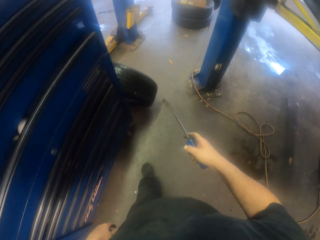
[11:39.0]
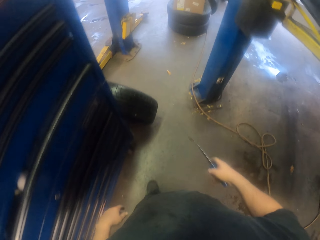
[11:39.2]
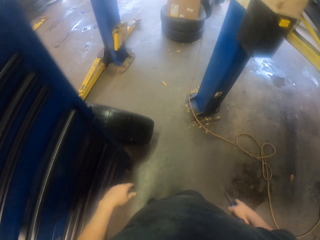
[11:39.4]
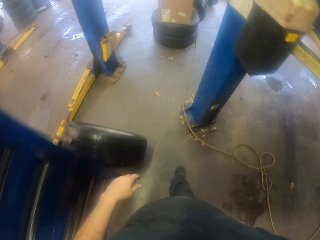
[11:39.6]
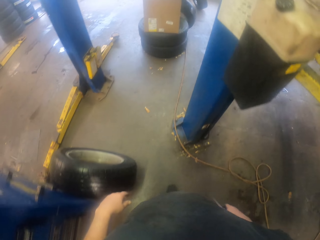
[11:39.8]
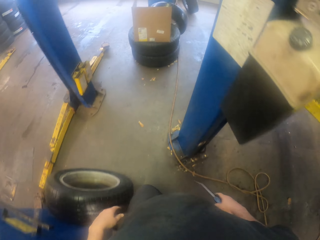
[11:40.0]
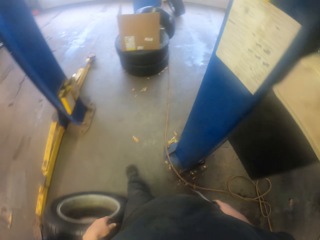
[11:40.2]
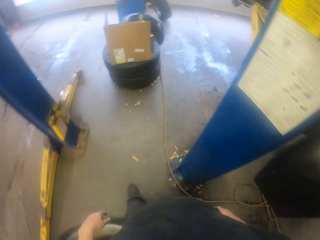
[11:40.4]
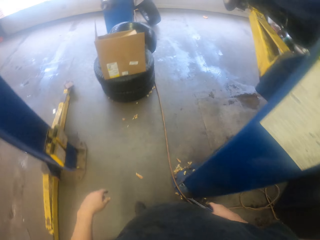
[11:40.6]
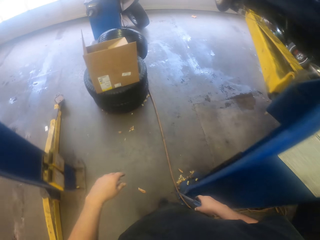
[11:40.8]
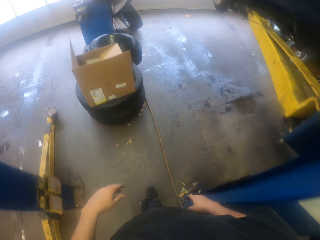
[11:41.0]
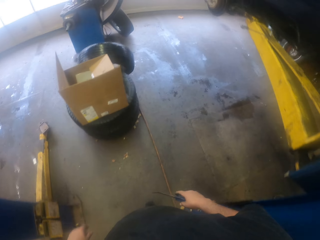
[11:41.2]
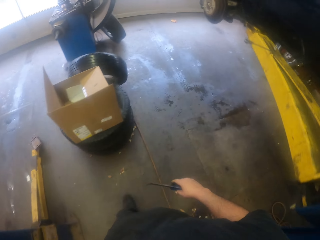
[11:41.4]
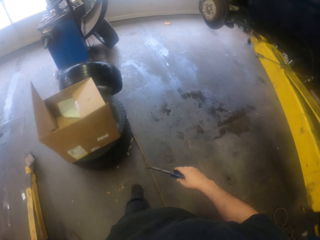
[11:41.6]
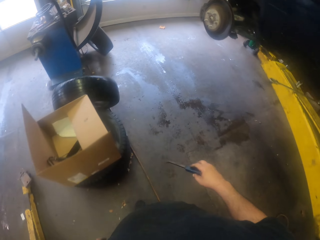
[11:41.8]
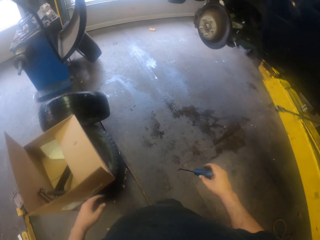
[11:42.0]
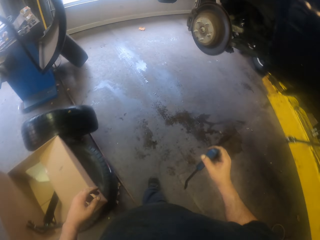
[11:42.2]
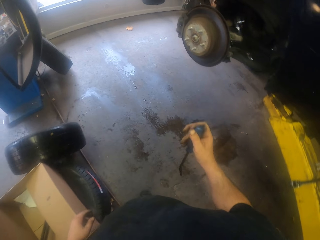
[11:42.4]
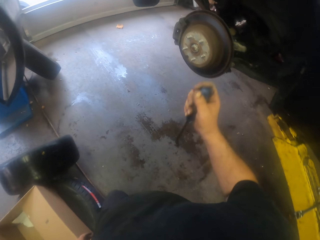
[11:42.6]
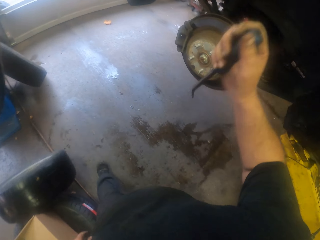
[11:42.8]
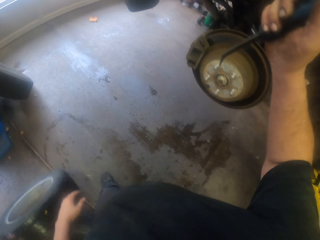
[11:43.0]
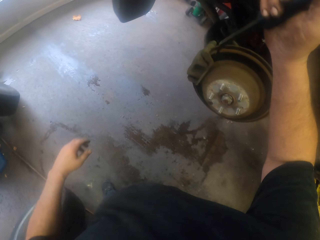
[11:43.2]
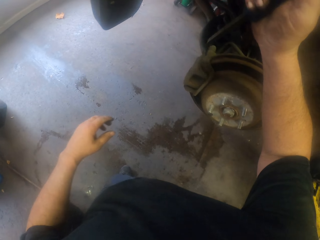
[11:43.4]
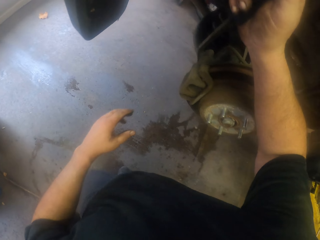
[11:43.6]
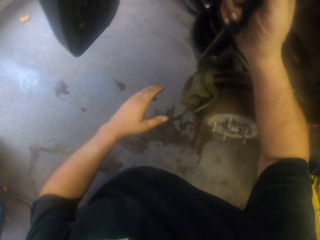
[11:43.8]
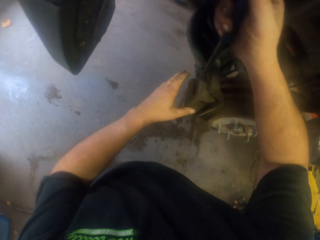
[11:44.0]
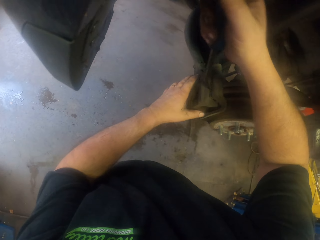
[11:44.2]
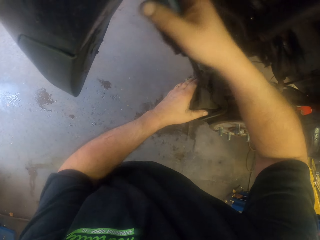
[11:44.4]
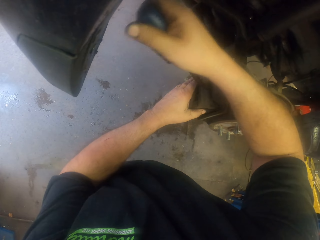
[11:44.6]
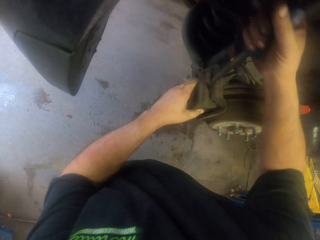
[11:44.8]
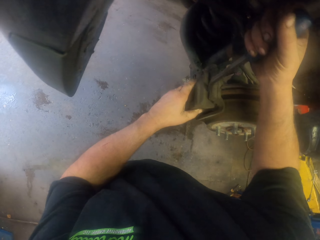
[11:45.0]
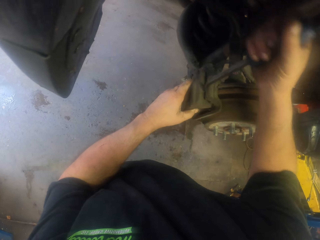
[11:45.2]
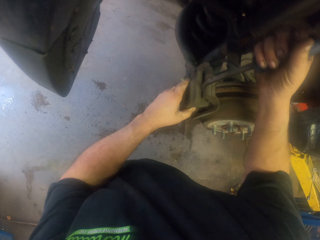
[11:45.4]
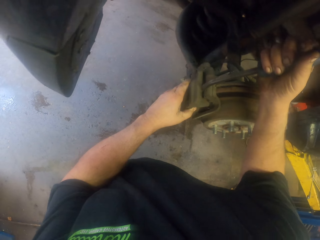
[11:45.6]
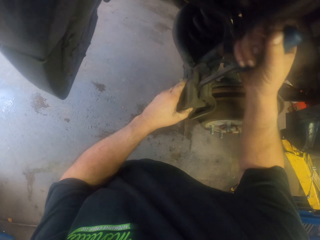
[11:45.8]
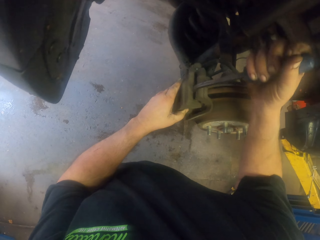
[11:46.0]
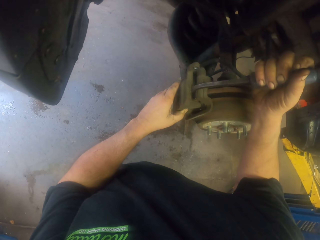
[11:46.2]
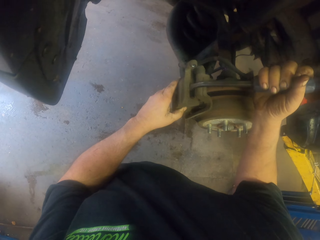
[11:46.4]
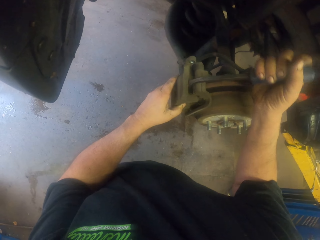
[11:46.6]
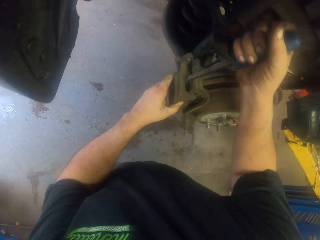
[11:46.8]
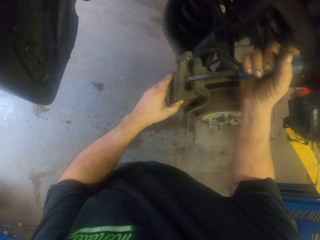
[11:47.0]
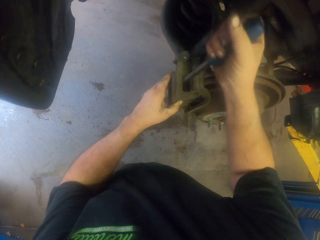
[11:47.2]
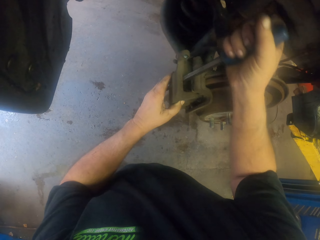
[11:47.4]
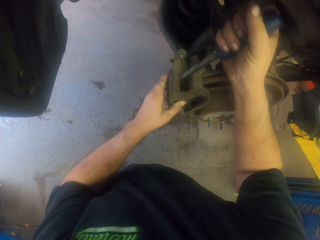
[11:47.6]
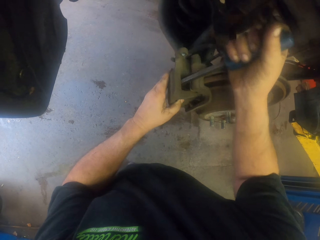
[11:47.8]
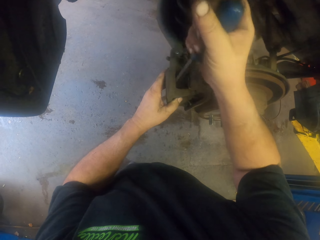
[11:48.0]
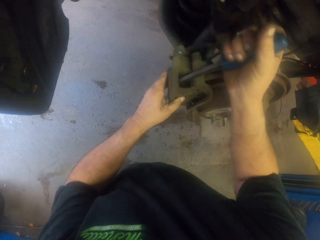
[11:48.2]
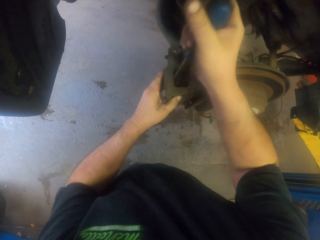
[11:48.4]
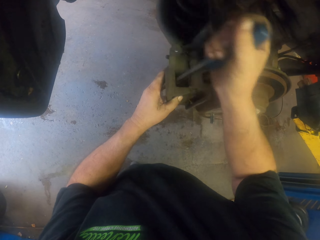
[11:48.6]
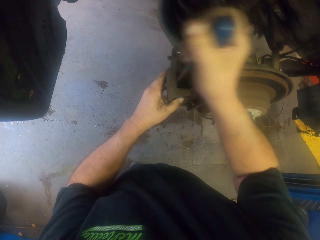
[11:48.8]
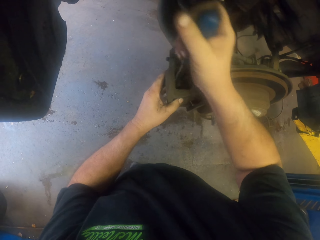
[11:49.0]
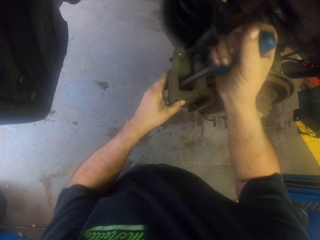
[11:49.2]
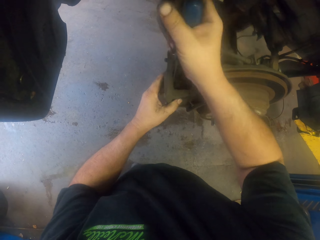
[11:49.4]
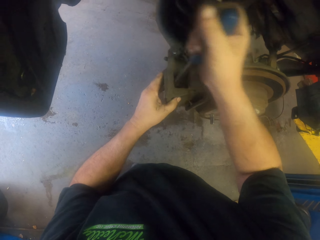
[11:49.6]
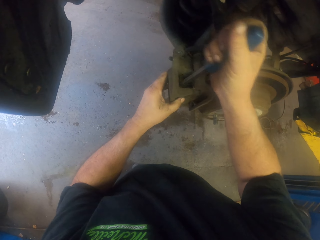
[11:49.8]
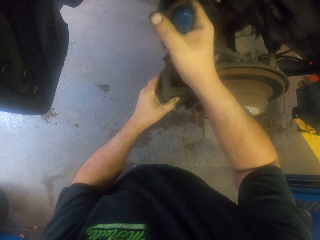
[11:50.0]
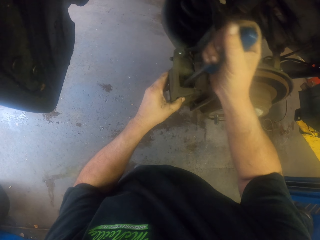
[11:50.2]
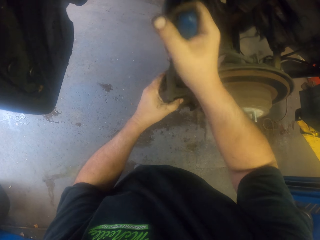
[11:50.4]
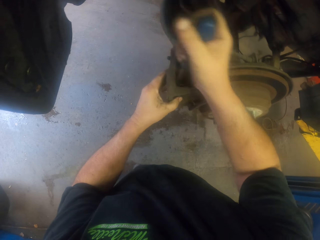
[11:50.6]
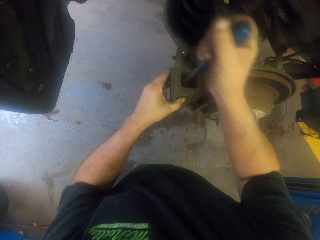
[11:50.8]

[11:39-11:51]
The camera wearer removes the caliper housing using the pry bar.

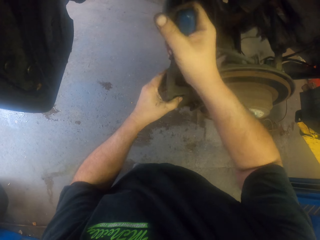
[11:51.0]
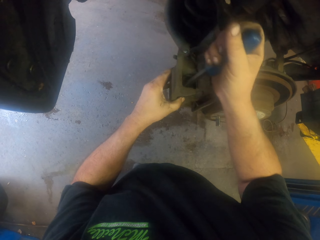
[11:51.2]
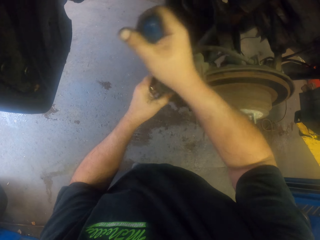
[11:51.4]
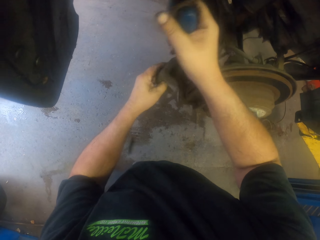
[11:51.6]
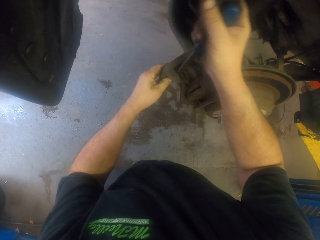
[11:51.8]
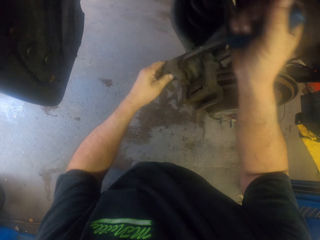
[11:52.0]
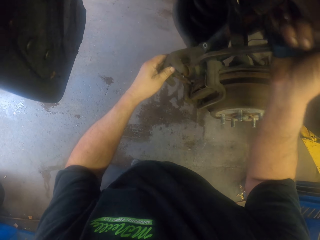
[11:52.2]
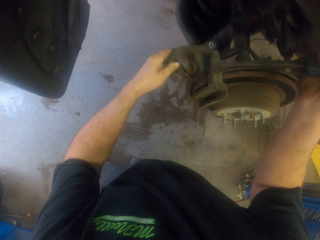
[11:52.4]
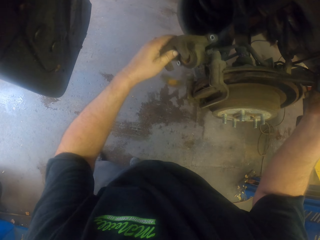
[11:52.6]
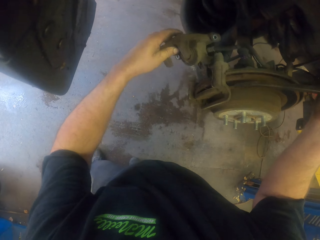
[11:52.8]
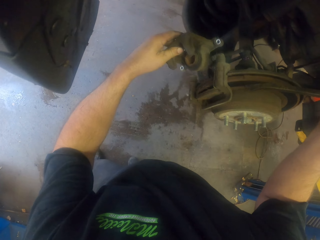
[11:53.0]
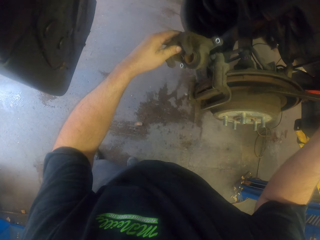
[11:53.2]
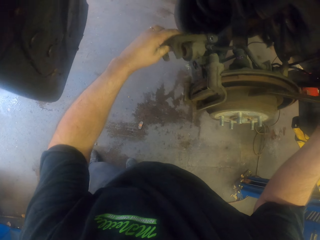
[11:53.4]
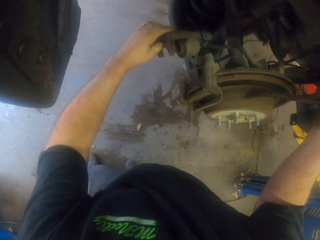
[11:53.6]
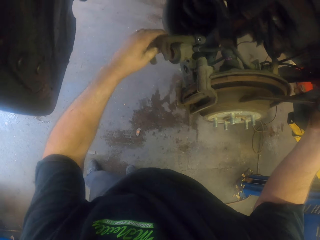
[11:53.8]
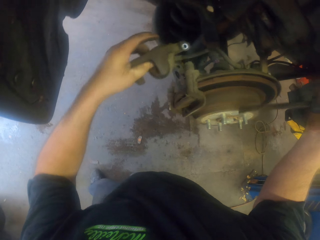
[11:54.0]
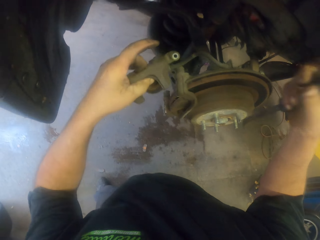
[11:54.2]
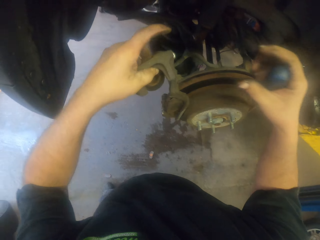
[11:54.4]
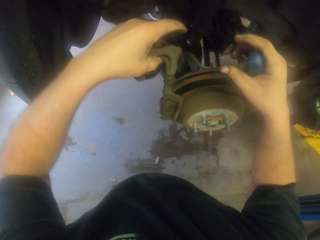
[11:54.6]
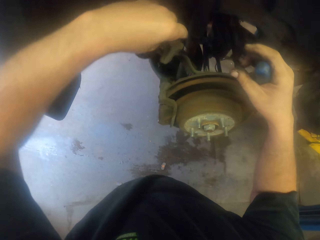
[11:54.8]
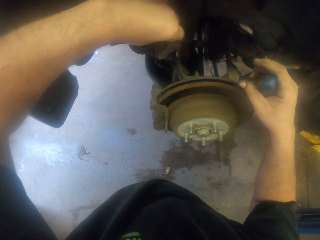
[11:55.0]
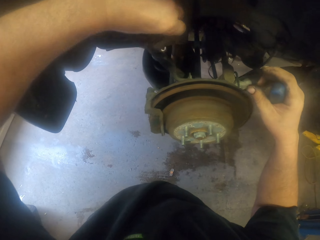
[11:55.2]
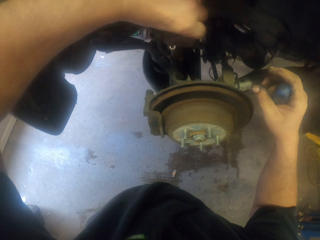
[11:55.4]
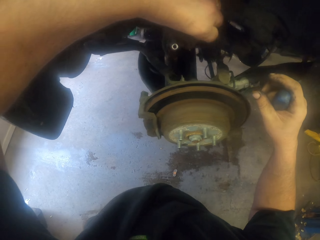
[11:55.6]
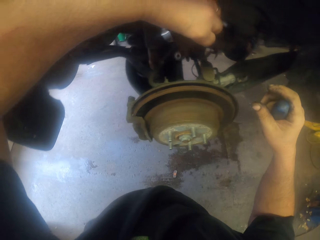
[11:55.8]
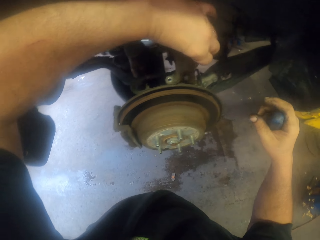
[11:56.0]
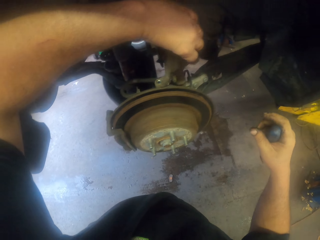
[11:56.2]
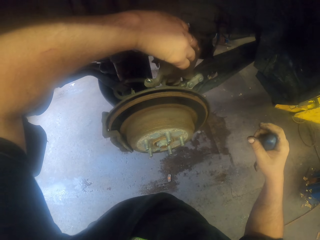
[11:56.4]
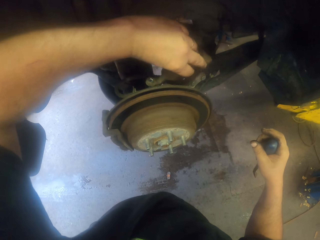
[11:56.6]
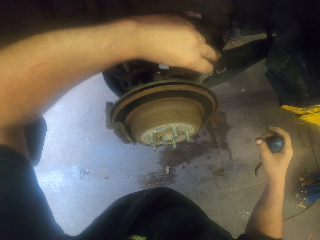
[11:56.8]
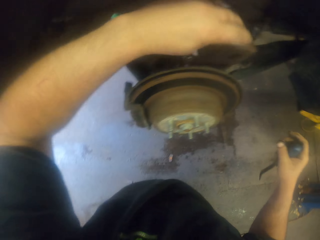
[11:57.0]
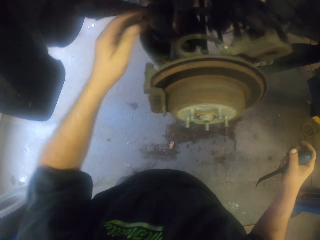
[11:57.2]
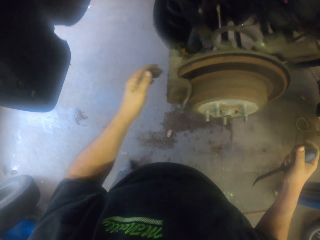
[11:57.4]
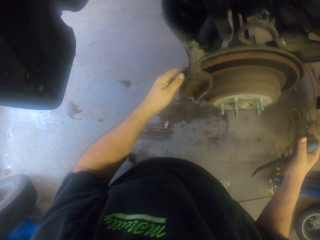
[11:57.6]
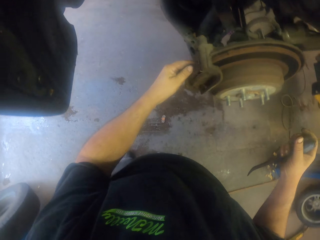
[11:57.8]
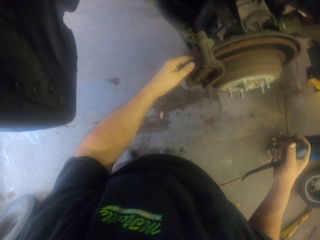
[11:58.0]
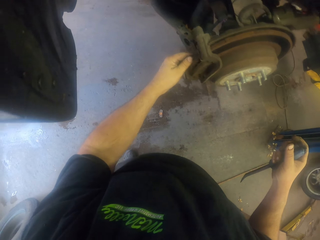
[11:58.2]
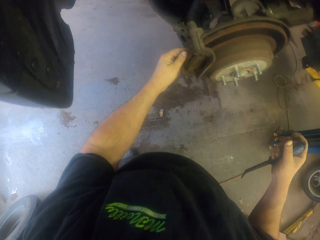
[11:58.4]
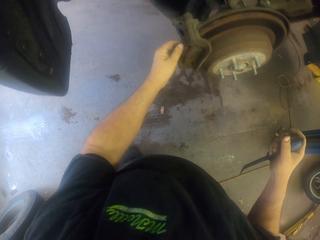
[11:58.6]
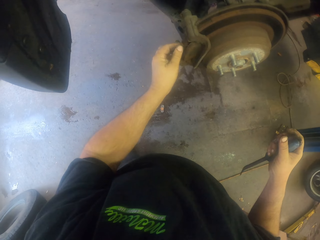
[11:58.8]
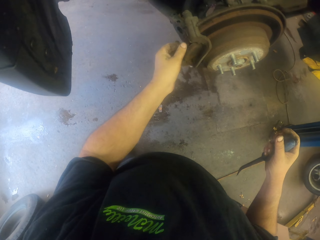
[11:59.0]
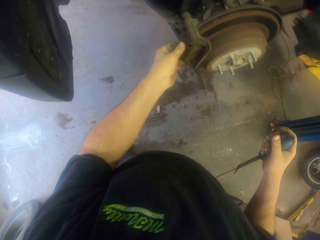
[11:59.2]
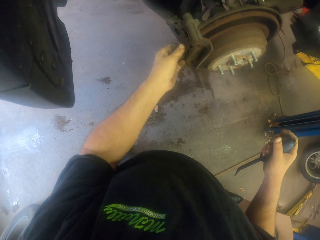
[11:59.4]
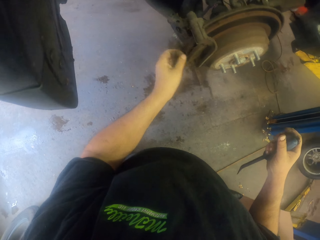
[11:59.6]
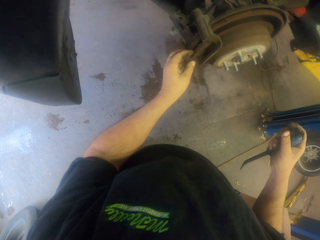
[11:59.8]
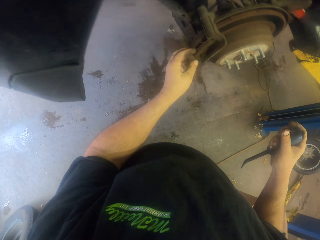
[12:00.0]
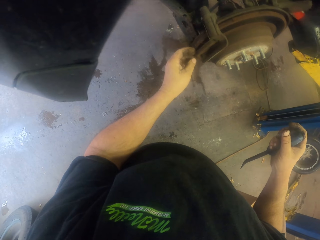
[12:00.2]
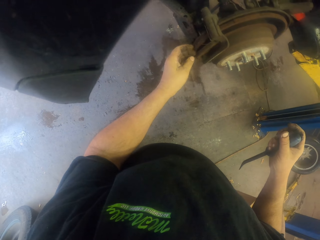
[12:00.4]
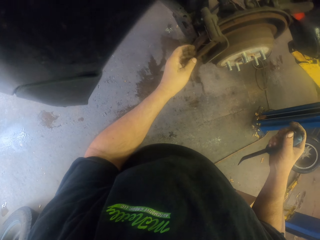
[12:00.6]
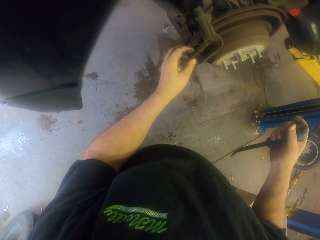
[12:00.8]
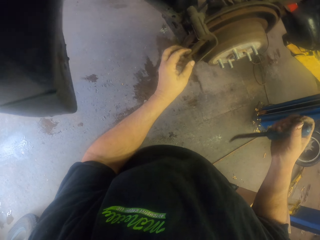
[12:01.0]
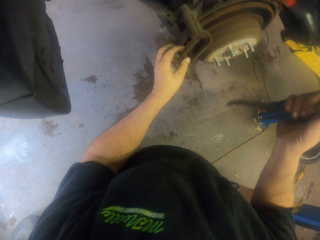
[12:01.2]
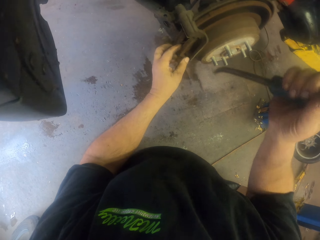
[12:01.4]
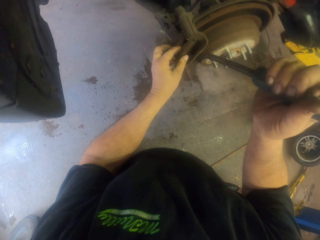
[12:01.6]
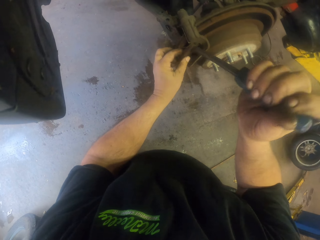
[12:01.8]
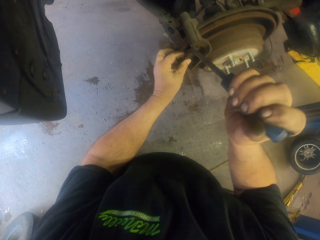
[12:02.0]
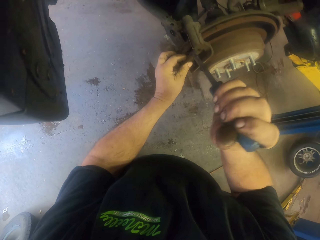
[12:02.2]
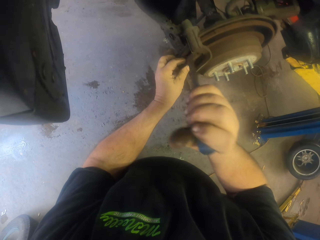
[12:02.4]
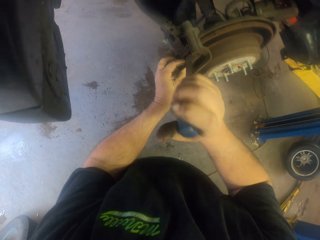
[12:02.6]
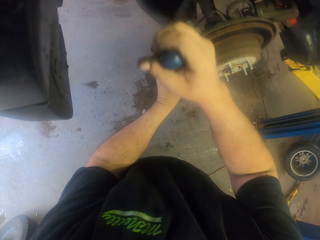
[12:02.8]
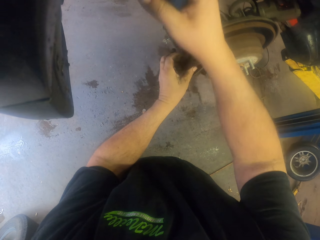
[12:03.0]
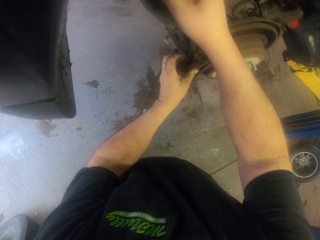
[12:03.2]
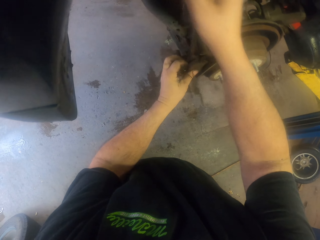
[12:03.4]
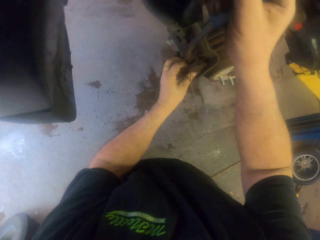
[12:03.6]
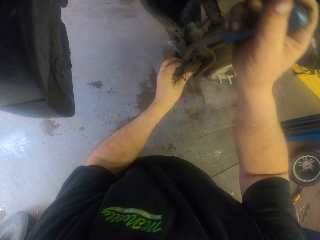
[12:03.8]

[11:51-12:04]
The camera wearer lifts the caliper housing. They put the caliper housing close to the disc brakes. They touch the disc brake. They turn to the side. They remove a brake pad with the pry bar.
